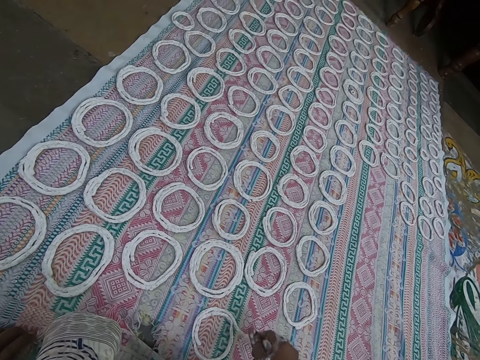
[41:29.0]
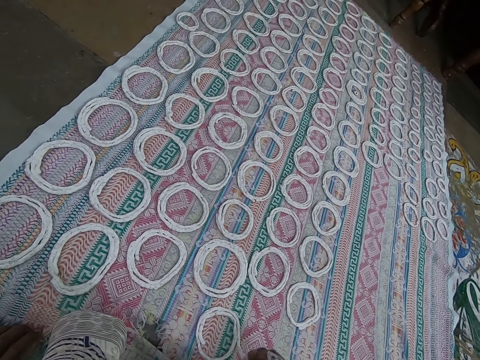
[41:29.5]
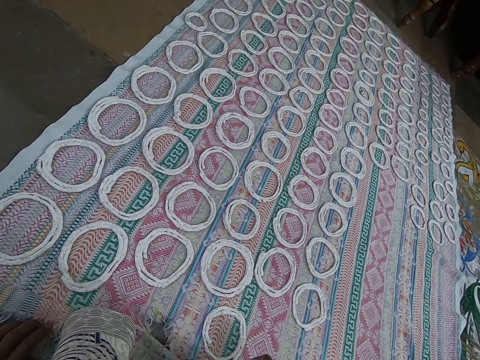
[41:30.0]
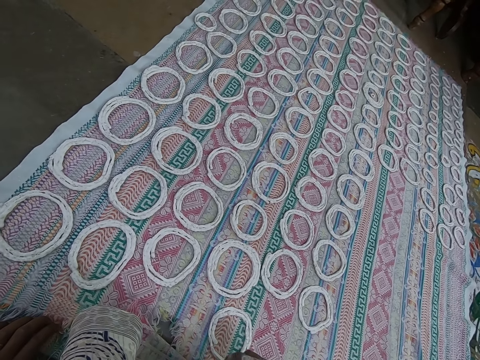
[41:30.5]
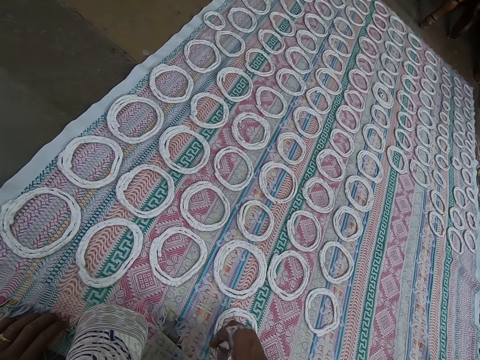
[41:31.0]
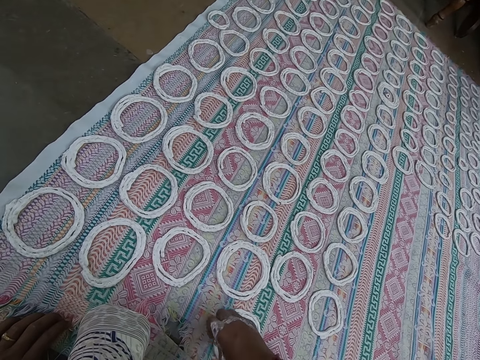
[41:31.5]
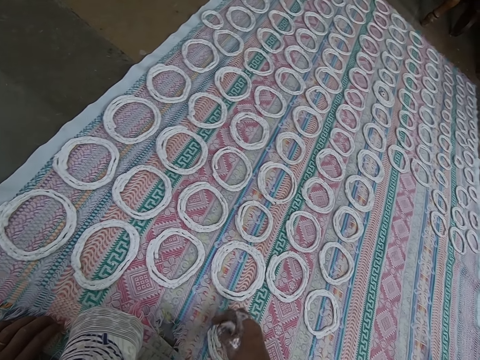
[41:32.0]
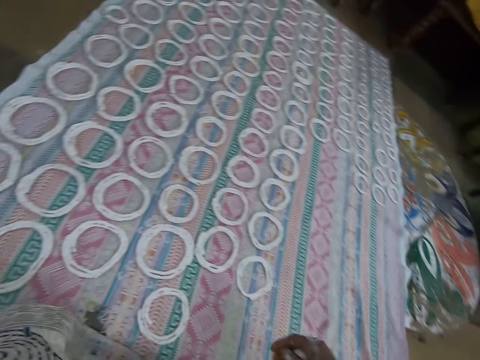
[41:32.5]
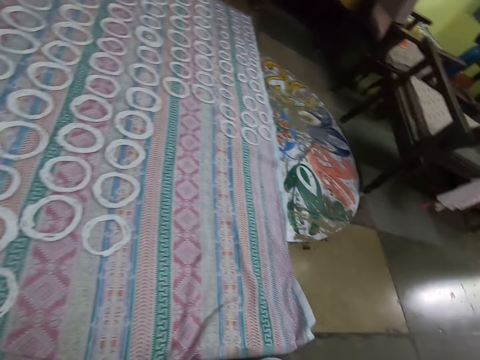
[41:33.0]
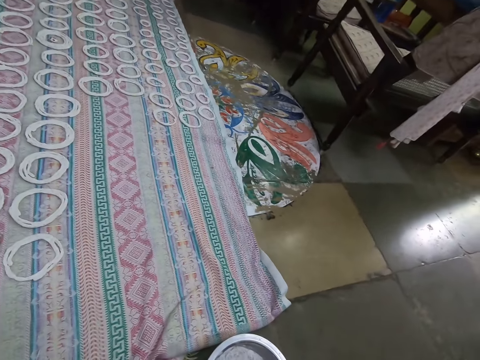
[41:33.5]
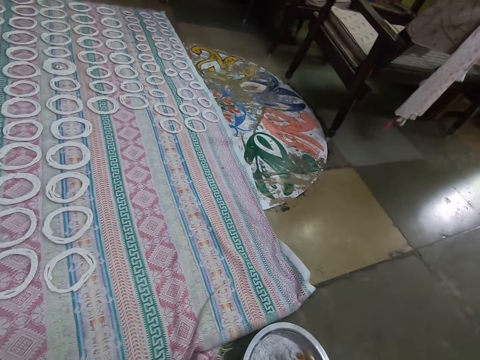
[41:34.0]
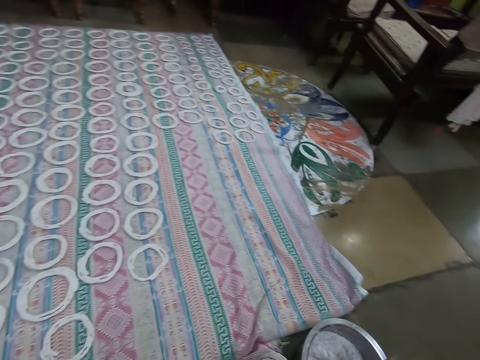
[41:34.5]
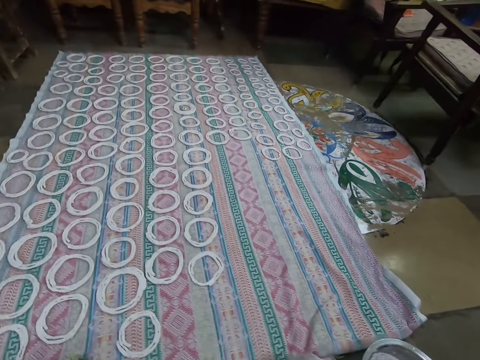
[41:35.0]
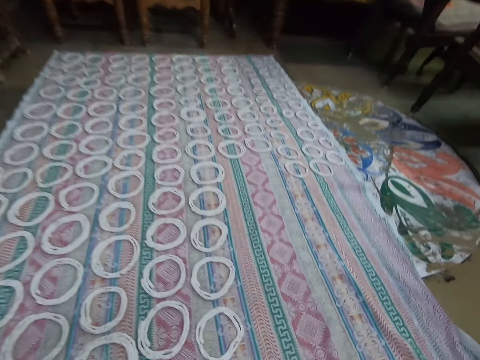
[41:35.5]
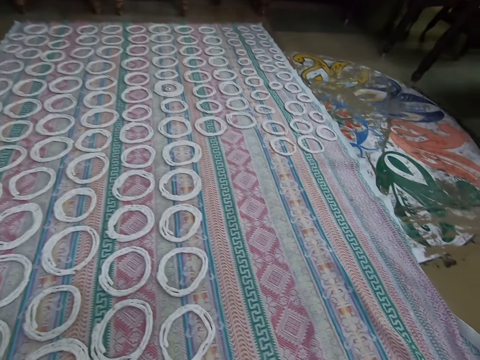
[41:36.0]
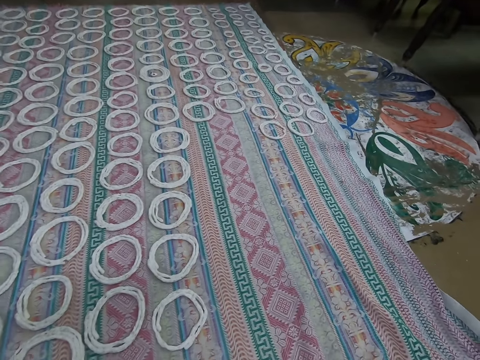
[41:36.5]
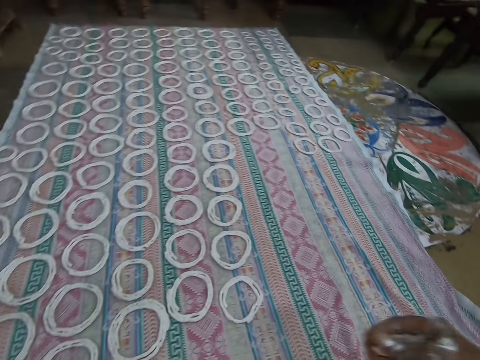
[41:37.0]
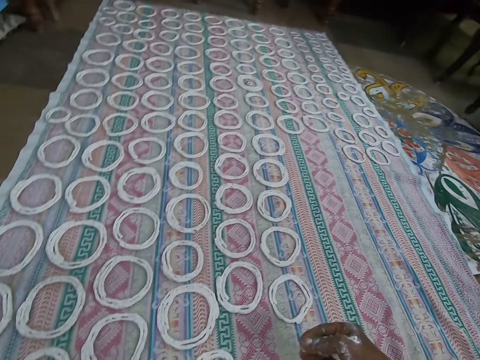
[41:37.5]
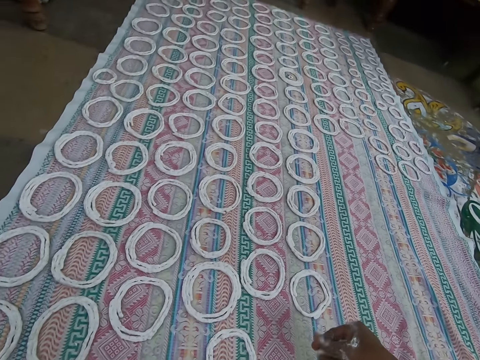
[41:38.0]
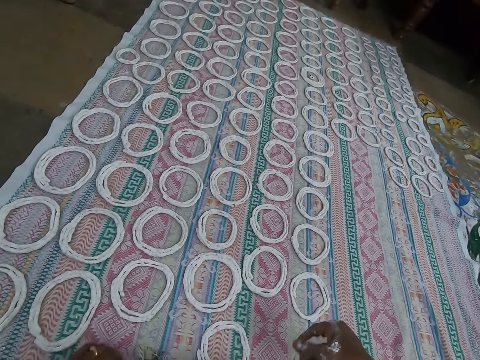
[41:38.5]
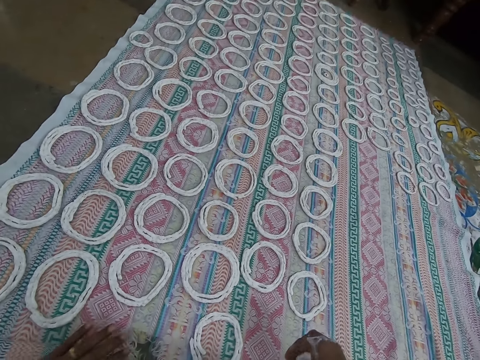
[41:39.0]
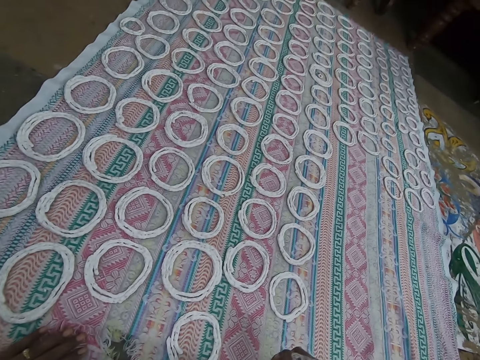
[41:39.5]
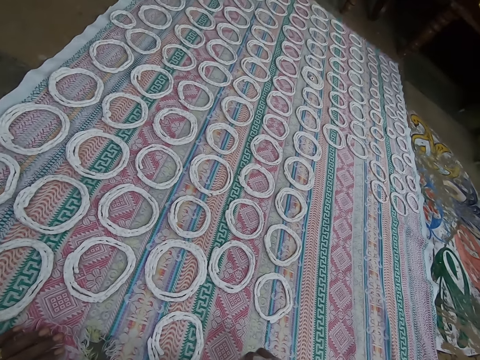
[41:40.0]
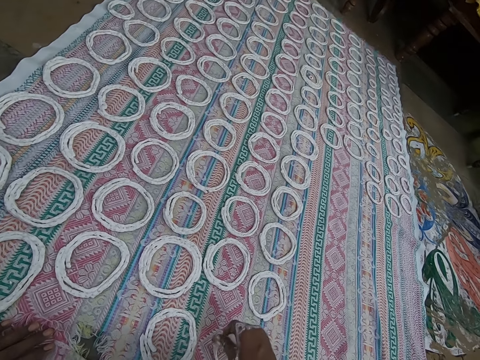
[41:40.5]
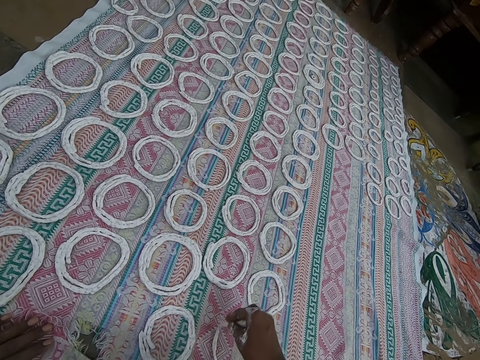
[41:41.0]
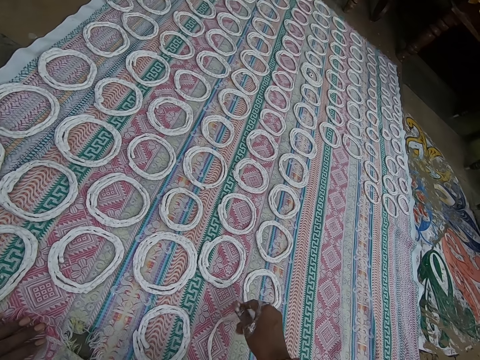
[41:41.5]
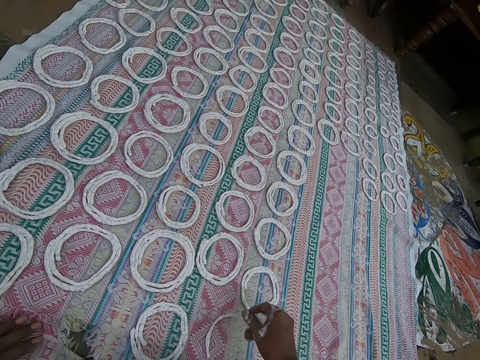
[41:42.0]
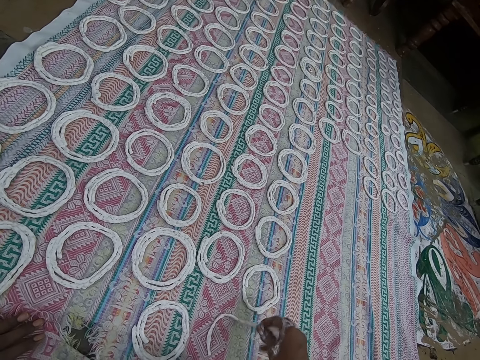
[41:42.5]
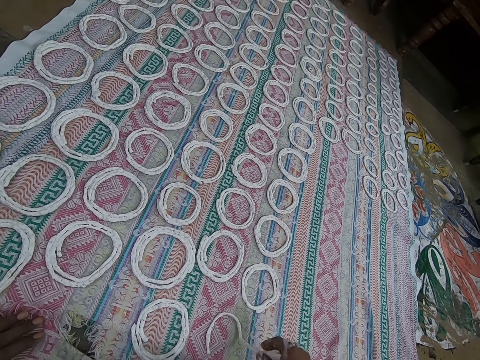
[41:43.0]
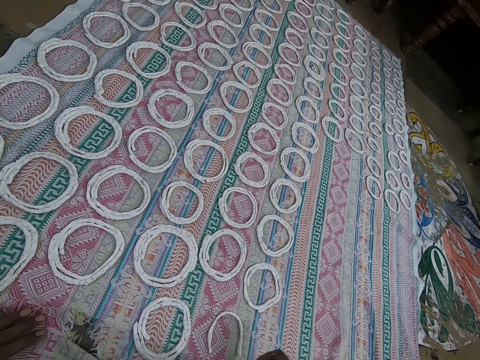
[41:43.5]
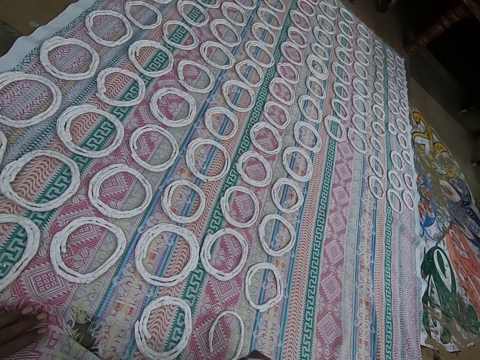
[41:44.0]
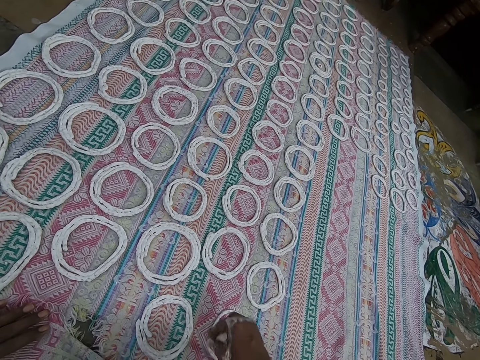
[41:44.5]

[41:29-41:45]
The camera wearer takes murukku mix from the bowl of murukku mix on the ground with her right hand. She cuts the dough in the bowl with her hand. She shapes the murukku mix on the cloth on the ground with her right hand. She rolls the dough on the mat.

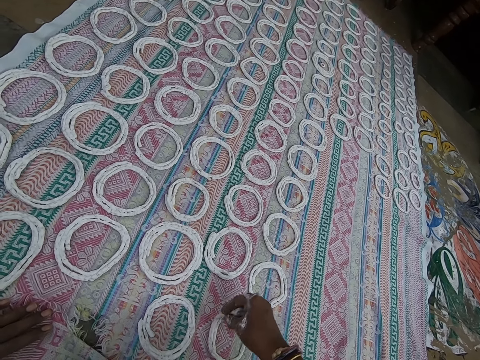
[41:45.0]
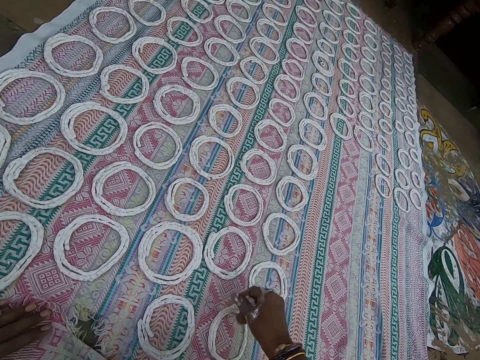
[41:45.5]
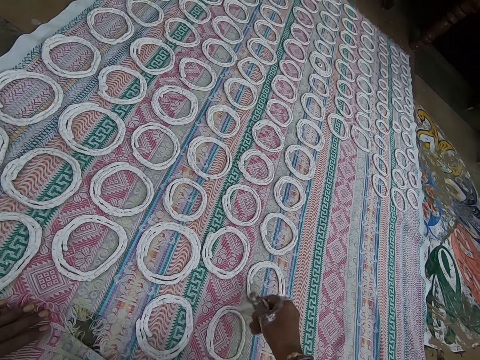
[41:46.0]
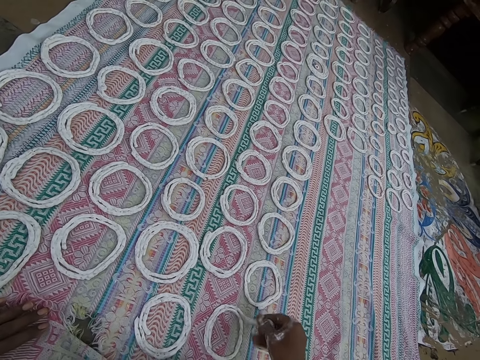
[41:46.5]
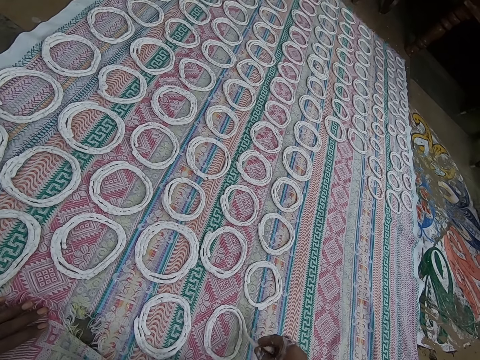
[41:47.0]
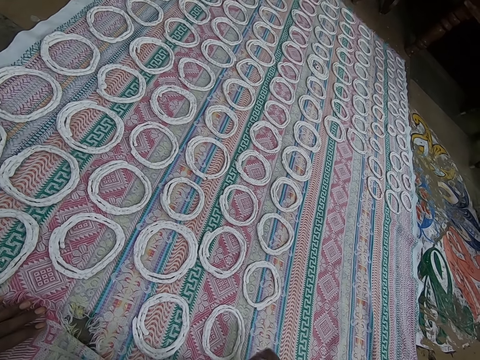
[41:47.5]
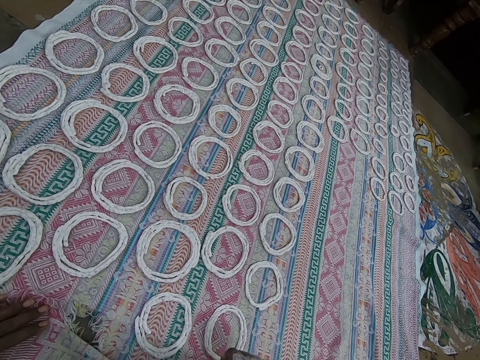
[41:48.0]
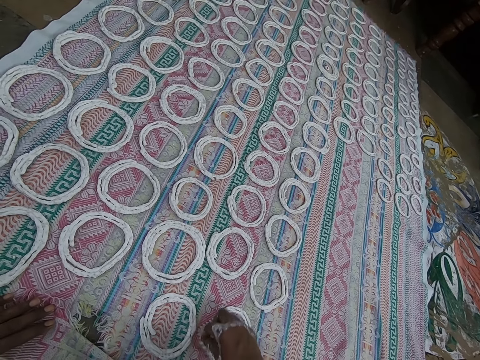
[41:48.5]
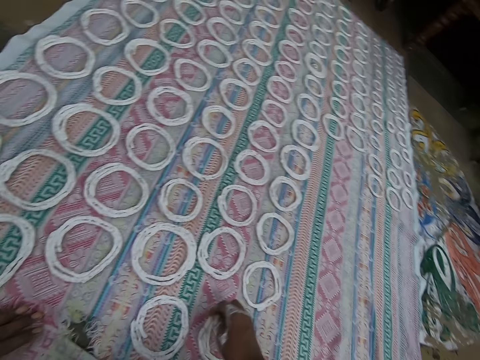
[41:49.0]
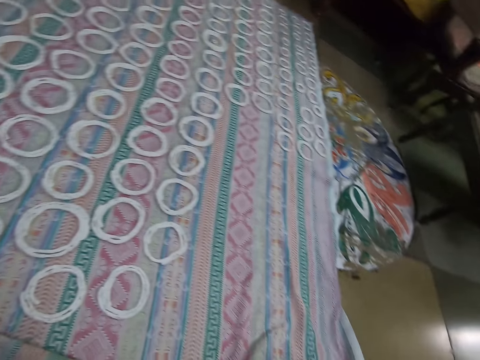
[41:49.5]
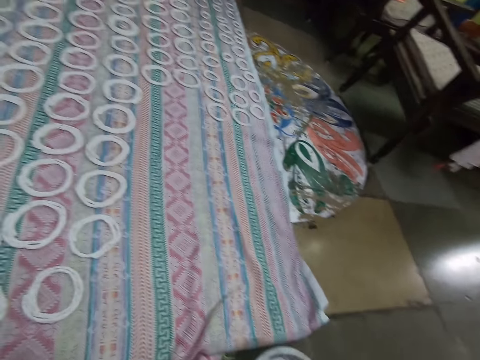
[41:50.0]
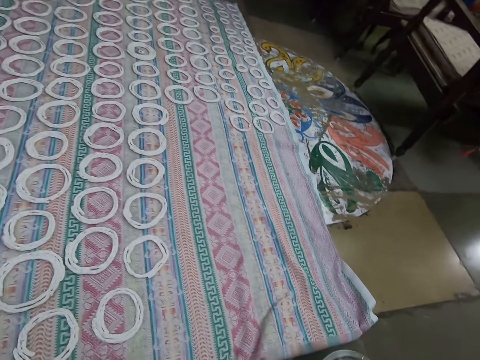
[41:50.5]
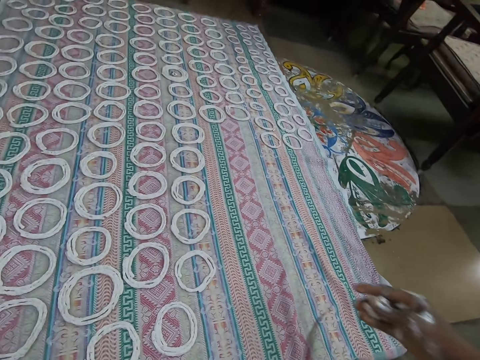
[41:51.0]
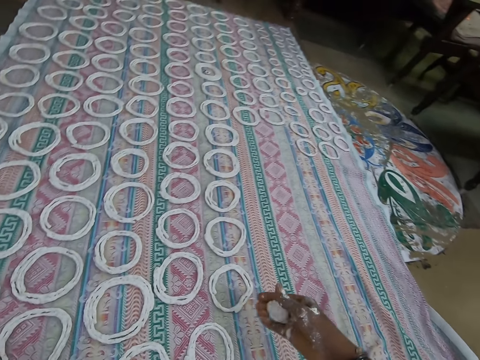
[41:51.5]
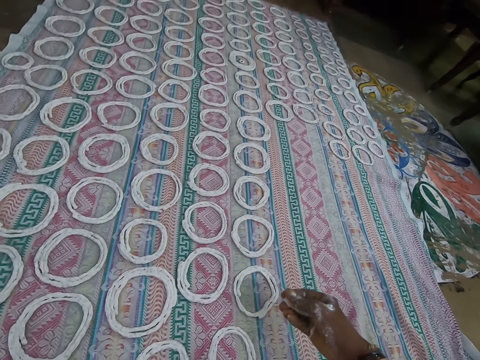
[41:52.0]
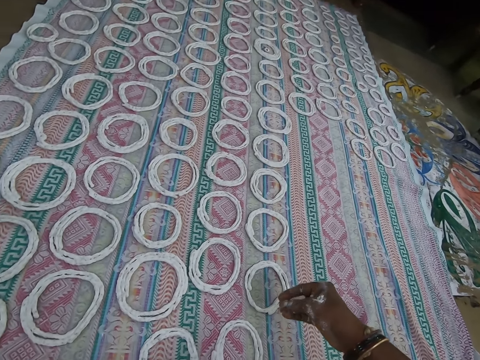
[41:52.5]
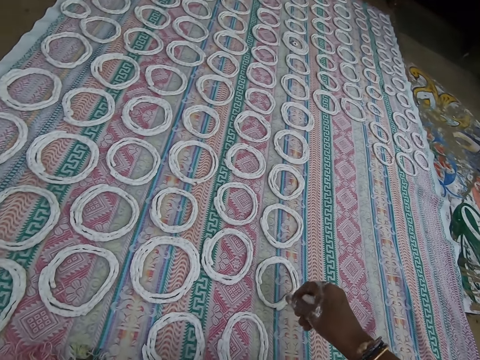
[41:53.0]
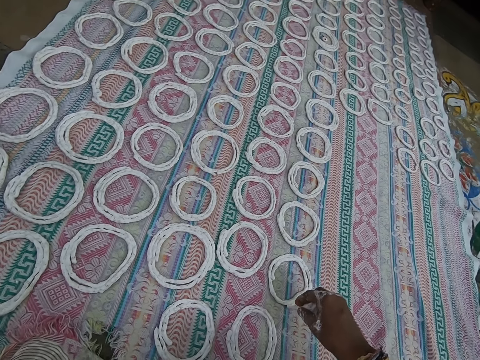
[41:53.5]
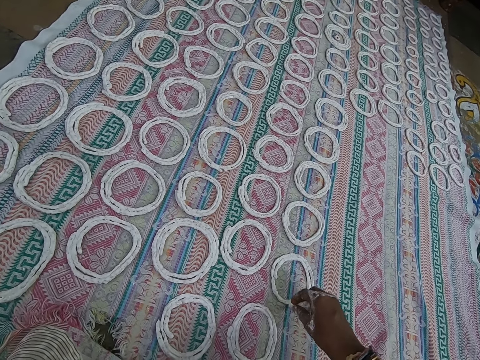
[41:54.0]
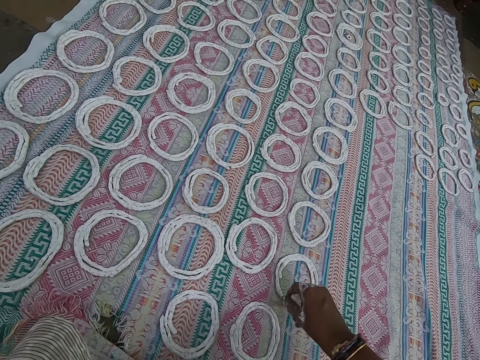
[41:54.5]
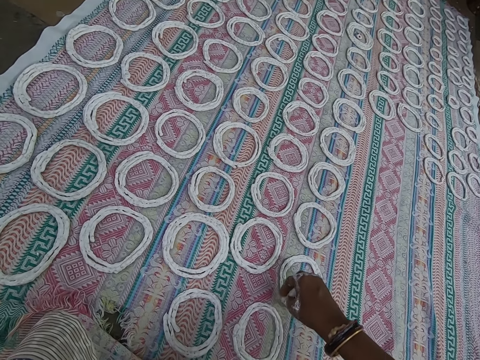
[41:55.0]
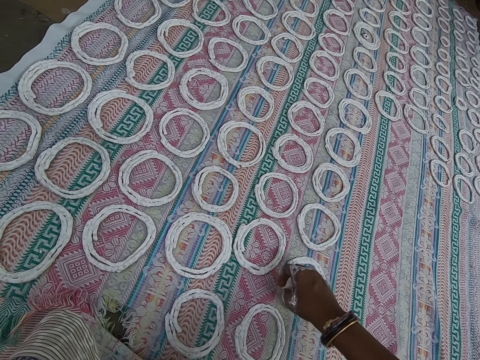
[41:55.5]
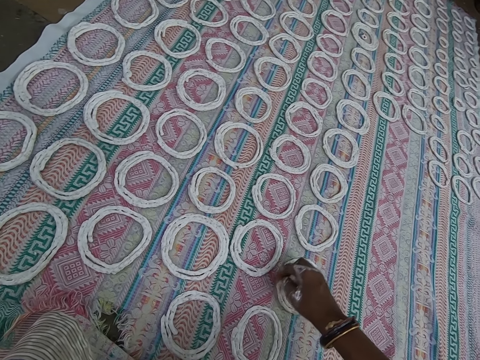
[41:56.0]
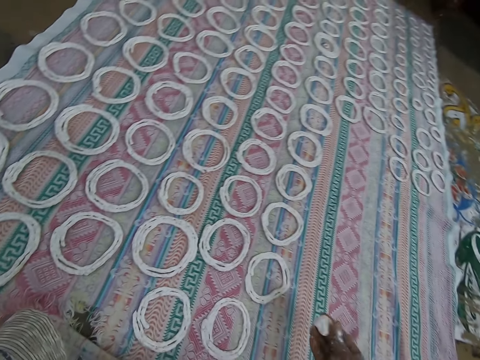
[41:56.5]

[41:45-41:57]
The camera wearer cuts the dough in the bowl with his hand. They take murukku mix from the bowl of murukku mix on the ground with her right hand. They shape the murukku mix on the cloth on the ground with her right hand. They roll the dough on the mat.
